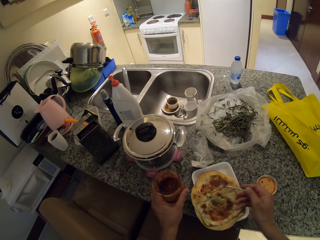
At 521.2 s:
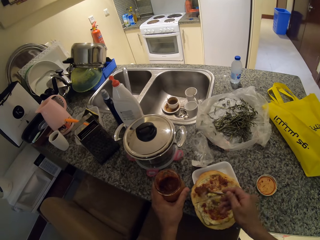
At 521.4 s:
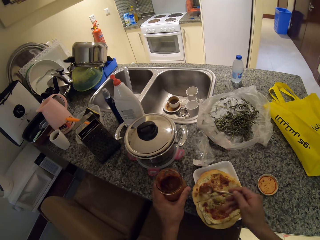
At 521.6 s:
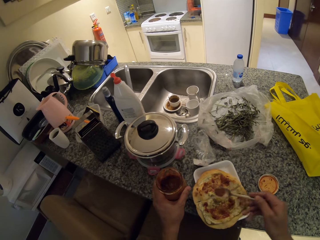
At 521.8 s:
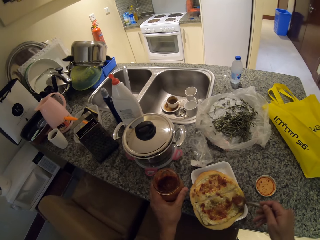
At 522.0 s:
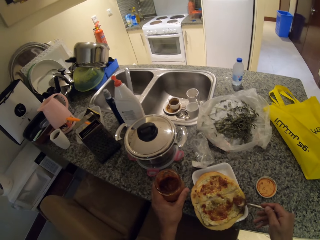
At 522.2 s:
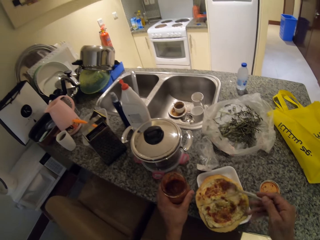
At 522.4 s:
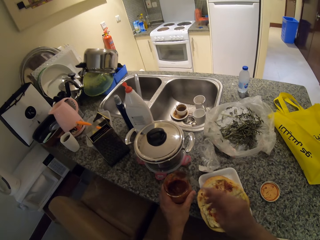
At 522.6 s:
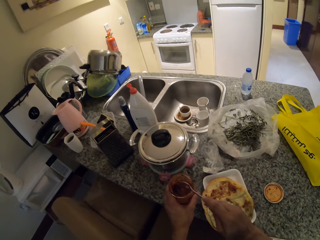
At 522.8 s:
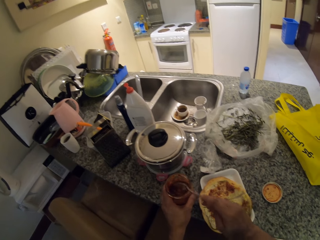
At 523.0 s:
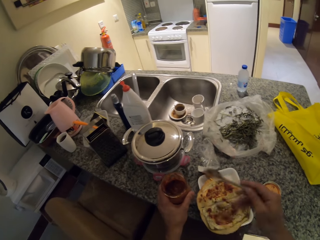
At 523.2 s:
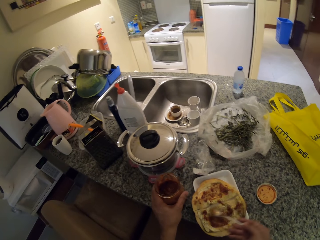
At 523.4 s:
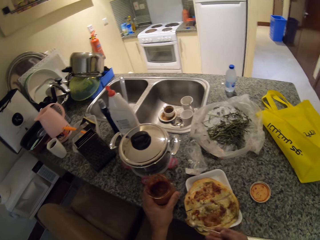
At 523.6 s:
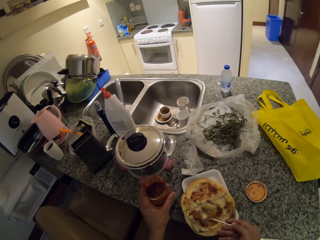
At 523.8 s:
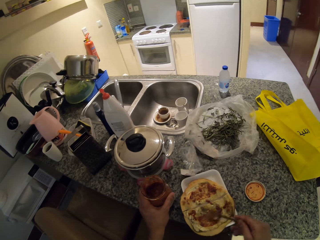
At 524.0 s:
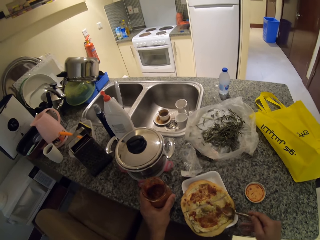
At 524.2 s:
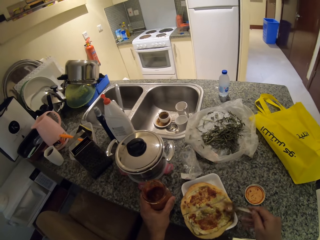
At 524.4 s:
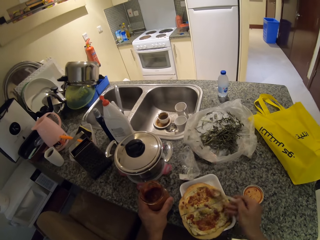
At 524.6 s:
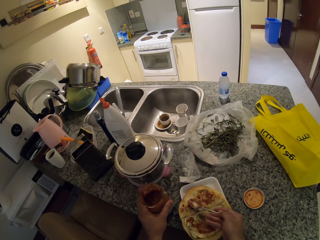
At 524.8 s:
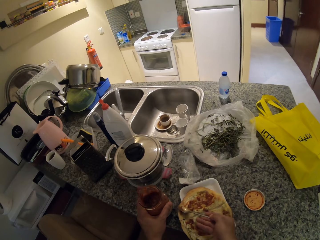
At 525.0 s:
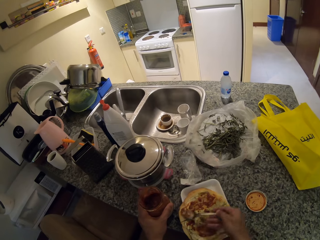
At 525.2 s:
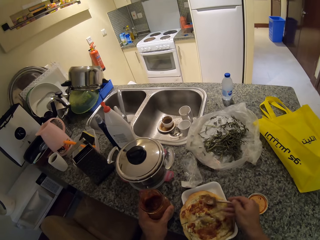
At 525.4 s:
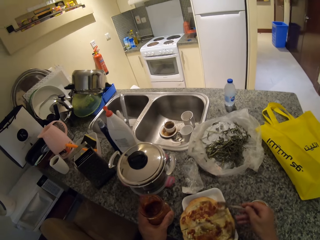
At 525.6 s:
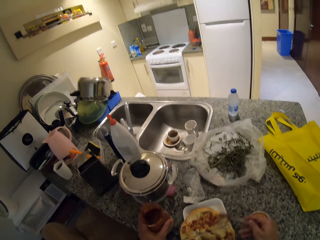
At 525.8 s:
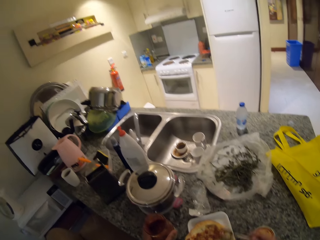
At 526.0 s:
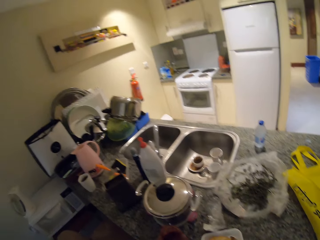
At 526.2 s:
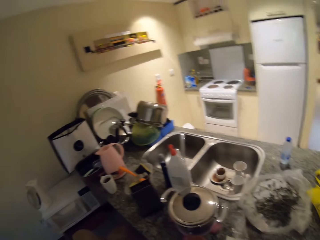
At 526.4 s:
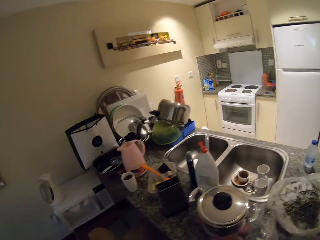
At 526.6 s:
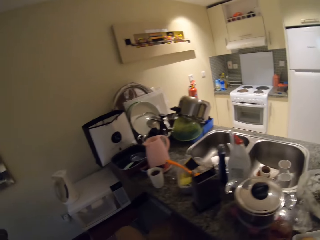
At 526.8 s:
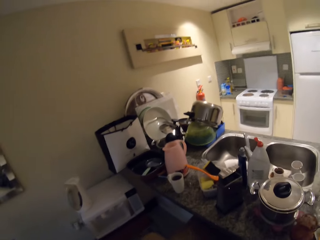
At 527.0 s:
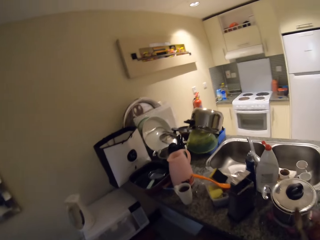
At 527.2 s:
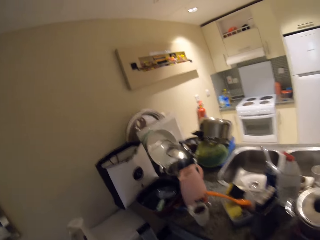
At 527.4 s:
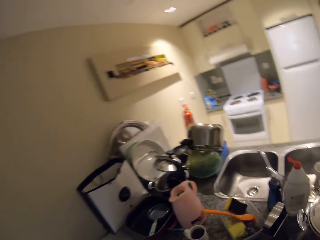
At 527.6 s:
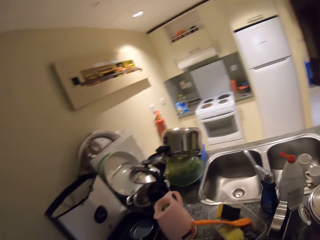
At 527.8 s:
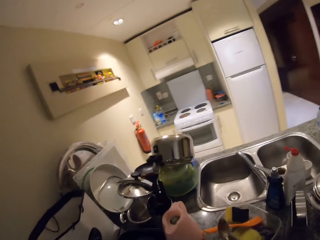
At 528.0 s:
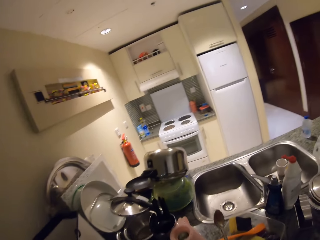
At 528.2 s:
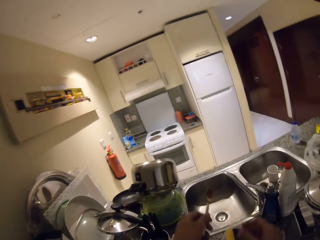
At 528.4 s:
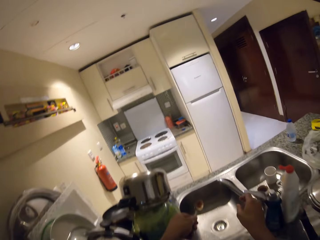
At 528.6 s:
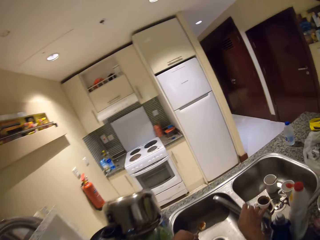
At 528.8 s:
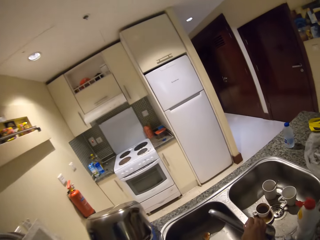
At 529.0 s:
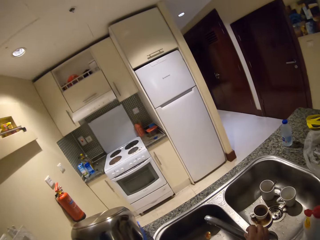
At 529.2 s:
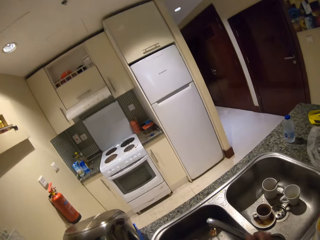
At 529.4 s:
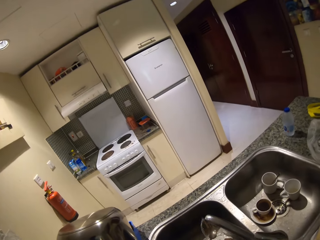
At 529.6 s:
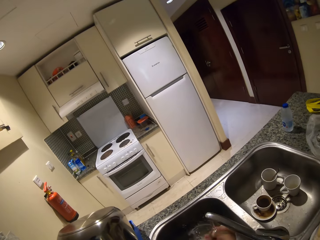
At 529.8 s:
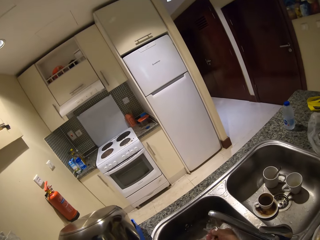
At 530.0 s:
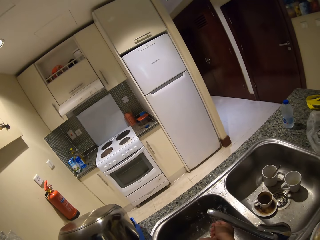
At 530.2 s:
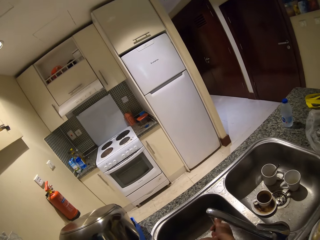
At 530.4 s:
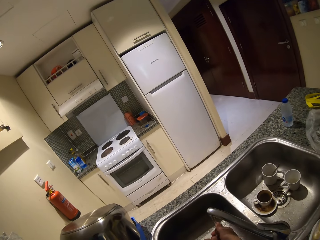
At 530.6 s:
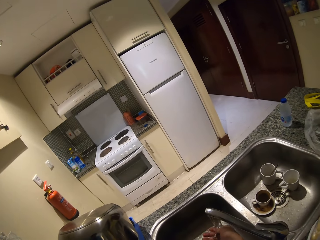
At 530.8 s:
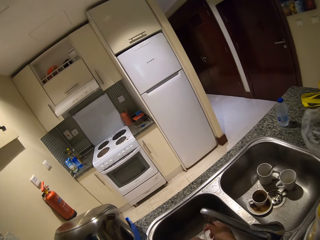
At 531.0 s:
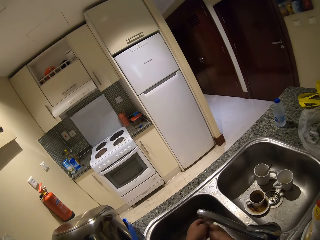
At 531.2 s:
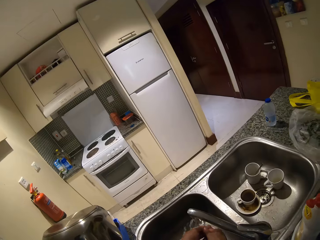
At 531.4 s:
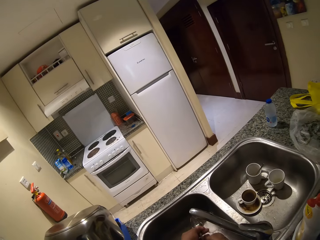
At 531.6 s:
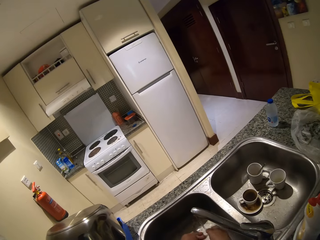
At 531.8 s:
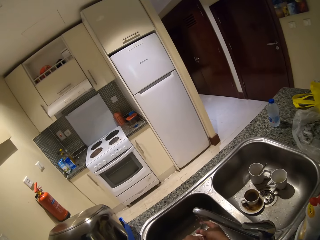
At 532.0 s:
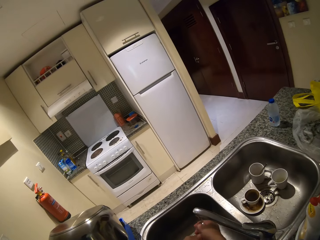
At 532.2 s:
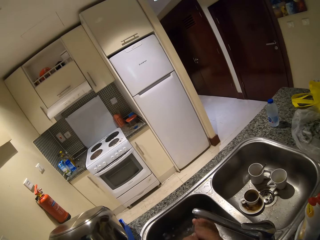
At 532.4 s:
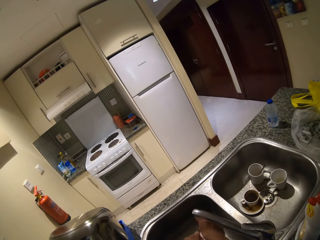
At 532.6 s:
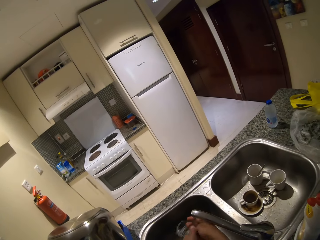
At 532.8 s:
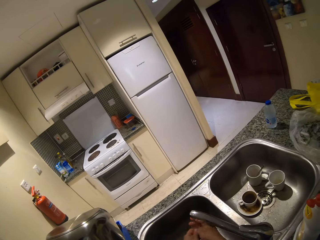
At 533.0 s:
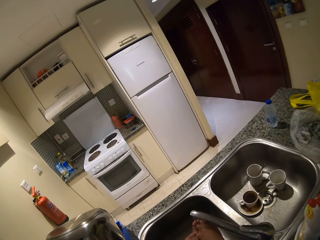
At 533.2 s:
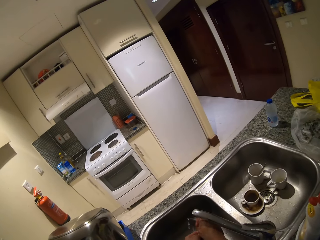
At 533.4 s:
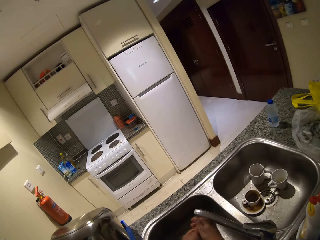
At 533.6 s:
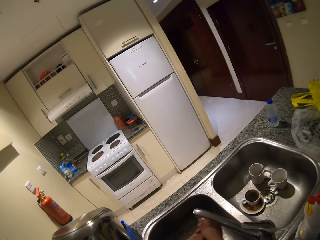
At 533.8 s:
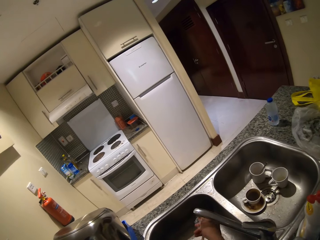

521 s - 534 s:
The camera wearer returns something in a container. They smear the spoon on the food. They wash the spoon.

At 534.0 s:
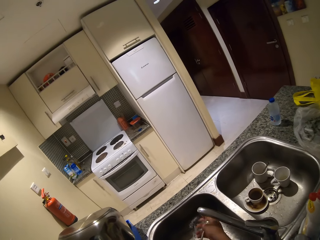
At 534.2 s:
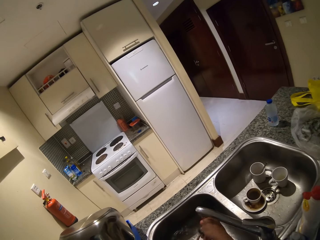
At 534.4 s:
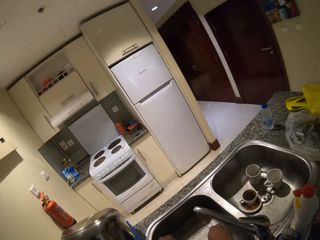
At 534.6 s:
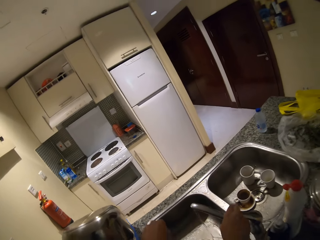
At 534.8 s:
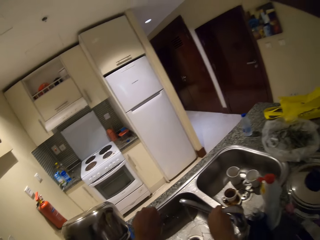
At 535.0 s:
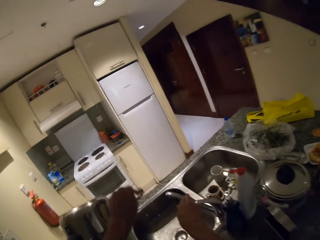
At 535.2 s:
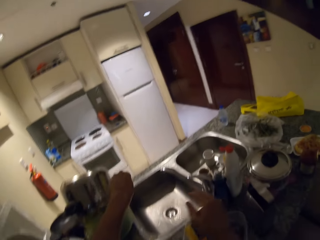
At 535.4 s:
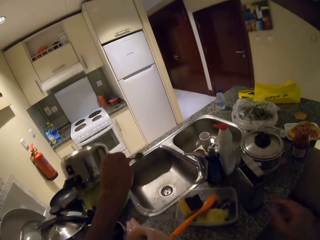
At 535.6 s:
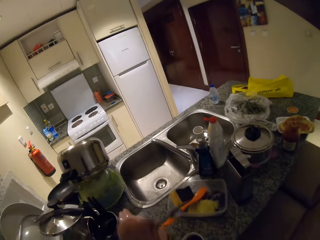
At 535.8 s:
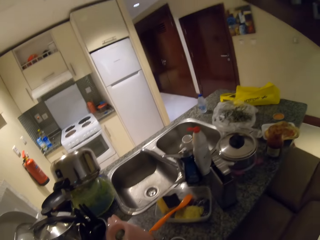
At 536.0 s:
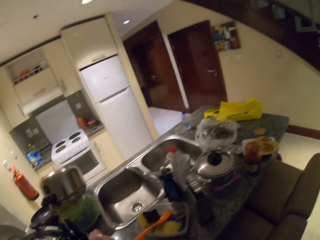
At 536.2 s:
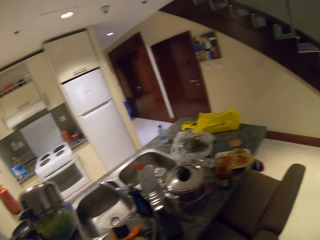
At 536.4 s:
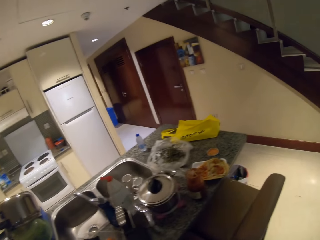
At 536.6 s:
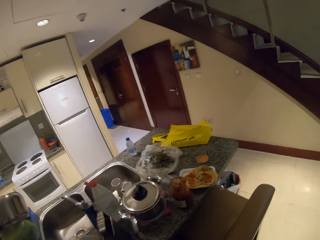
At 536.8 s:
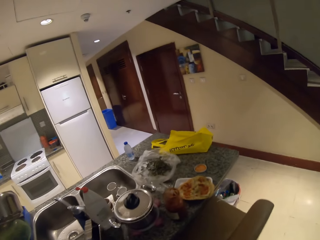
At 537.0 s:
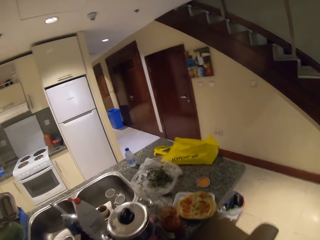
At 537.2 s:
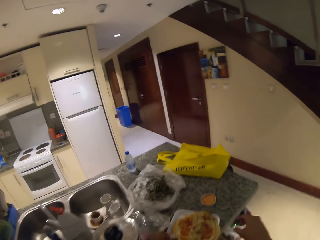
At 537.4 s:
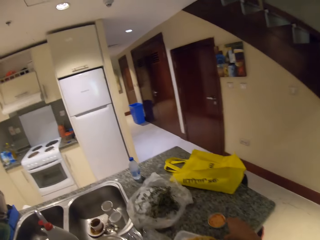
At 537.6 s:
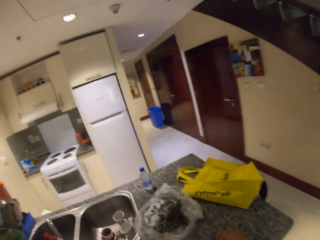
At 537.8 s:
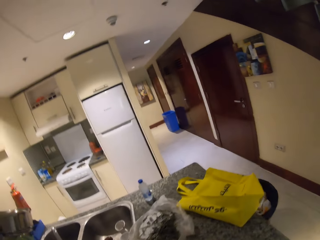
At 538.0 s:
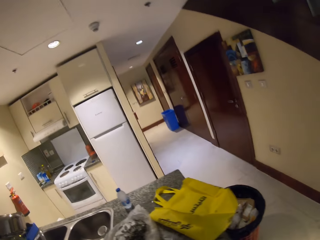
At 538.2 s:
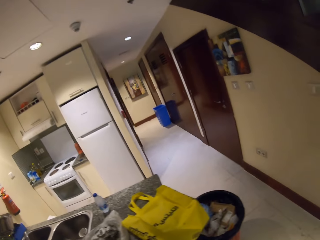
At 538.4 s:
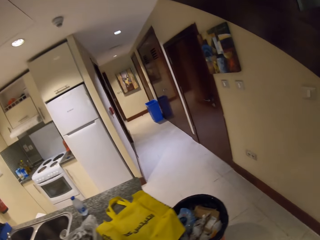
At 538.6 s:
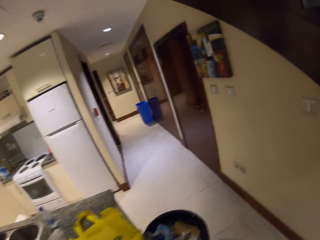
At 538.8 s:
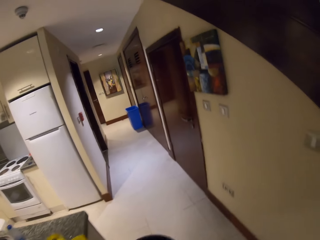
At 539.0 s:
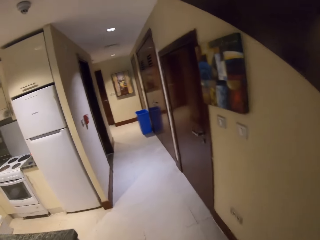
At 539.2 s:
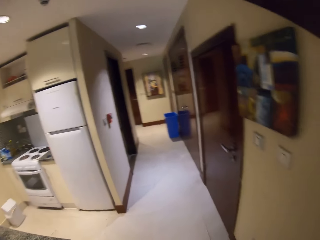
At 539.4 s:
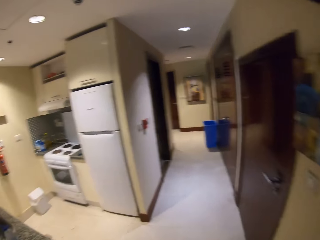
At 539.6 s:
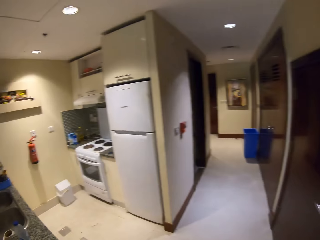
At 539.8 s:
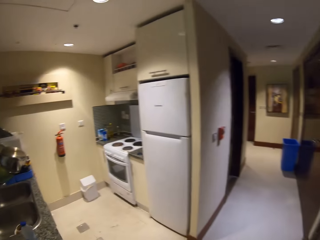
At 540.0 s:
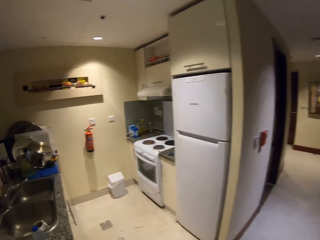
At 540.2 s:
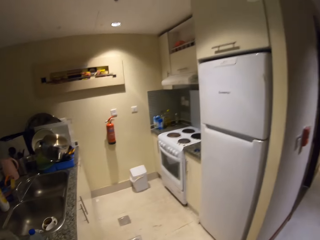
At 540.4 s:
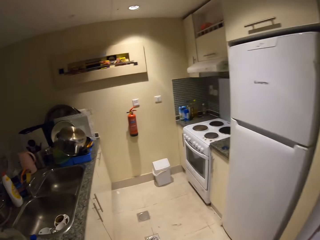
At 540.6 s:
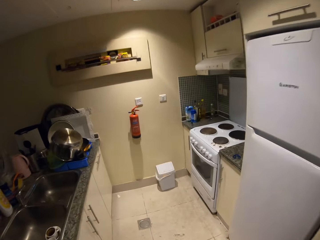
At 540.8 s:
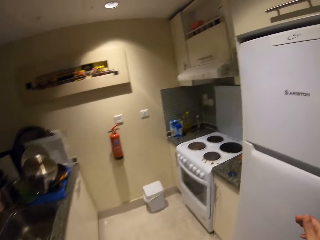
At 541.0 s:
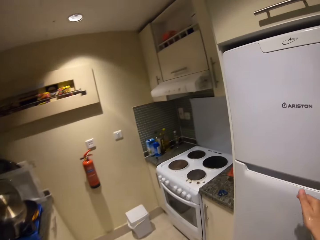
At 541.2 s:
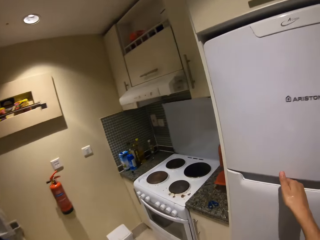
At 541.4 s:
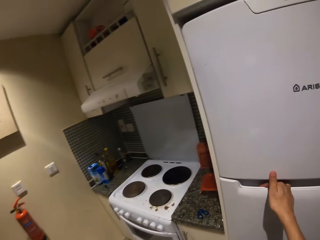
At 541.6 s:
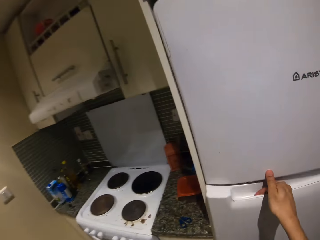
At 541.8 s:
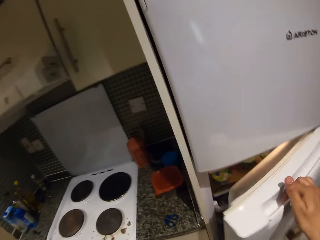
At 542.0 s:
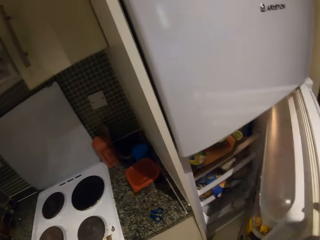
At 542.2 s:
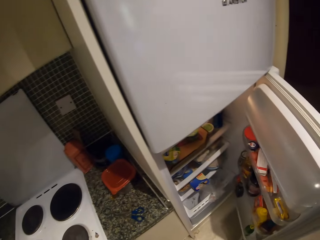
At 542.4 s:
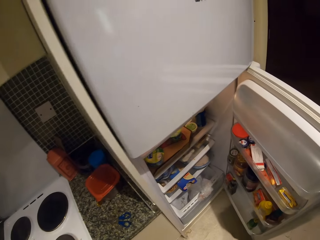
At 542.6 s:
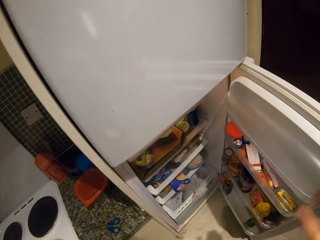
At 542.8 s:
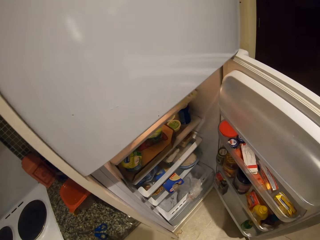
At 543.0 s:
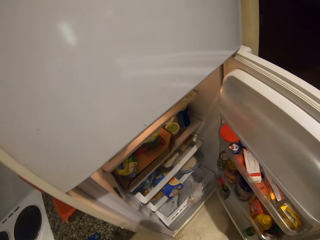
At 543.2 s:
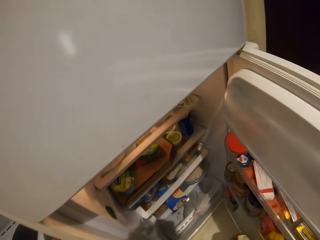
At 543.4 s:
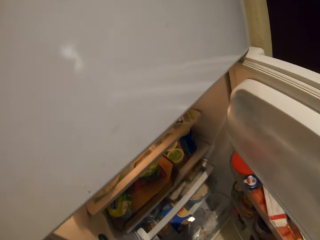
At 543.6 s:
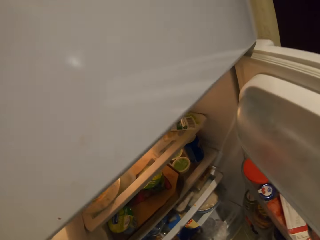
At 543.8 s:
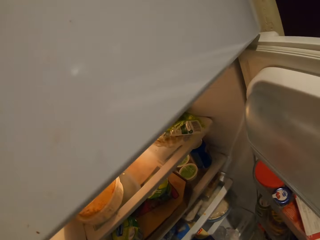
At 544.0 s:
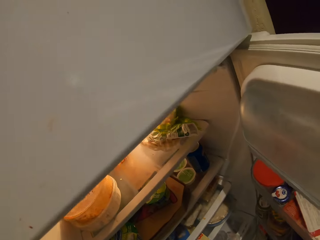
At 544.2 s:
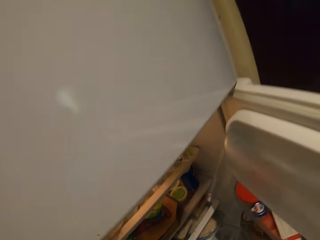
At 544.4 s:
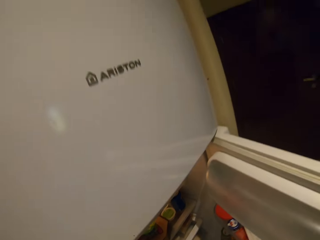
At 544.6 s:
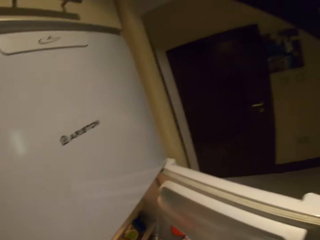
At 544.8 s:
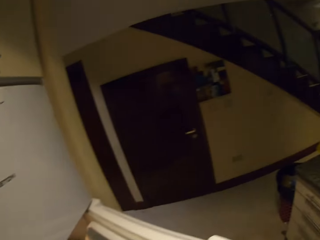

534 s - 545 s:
The camera wearer walks in a room to the fridge. They open the fridge. They put the container in the fridge.
